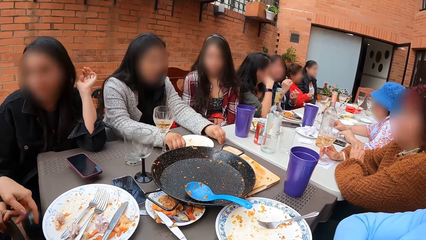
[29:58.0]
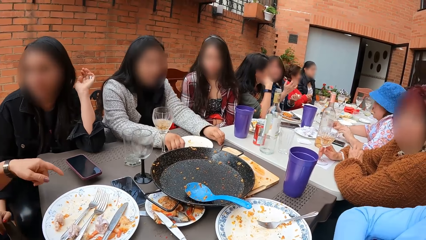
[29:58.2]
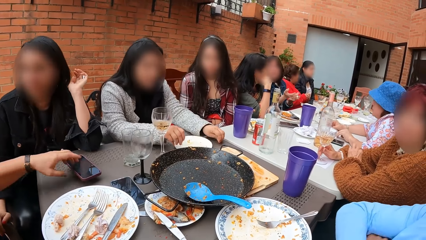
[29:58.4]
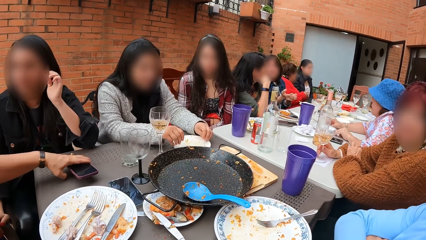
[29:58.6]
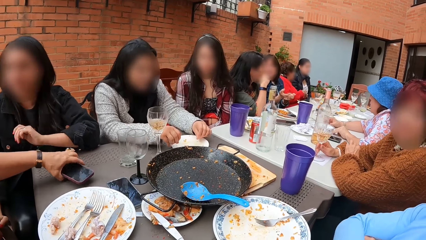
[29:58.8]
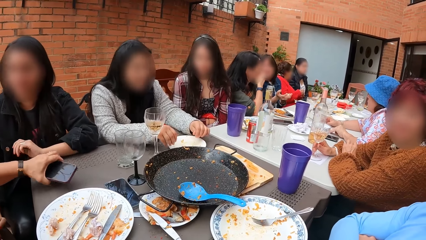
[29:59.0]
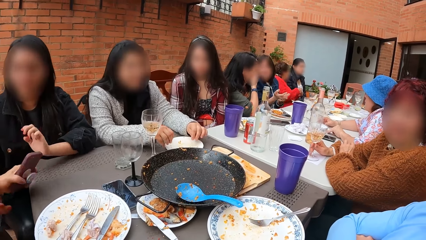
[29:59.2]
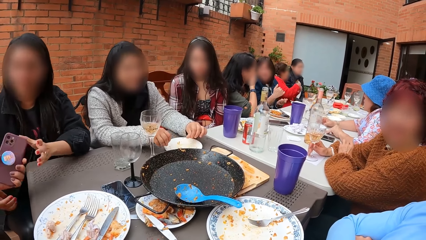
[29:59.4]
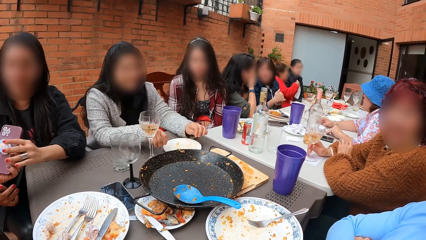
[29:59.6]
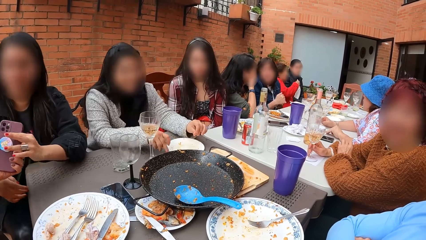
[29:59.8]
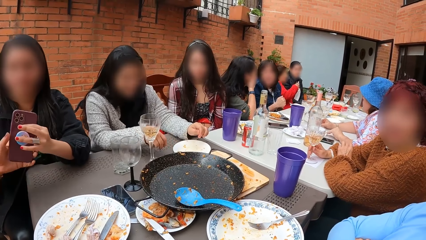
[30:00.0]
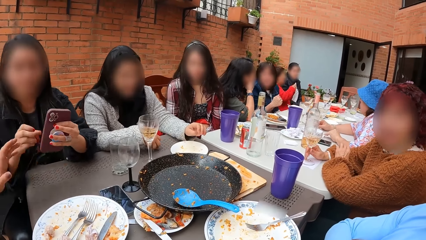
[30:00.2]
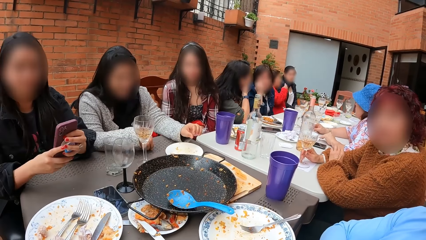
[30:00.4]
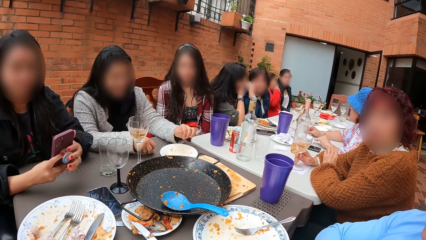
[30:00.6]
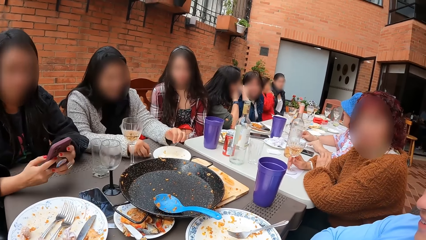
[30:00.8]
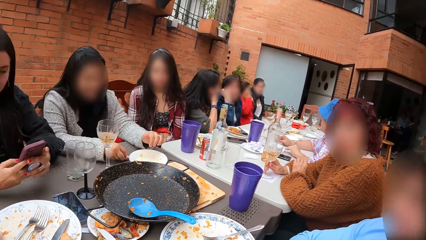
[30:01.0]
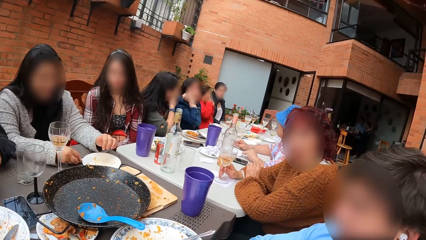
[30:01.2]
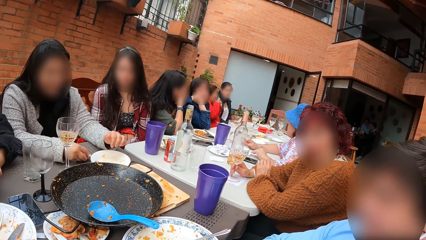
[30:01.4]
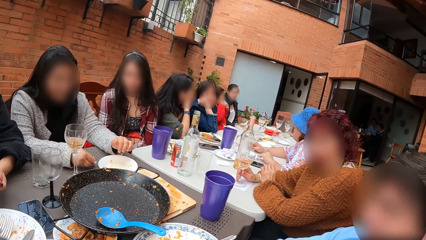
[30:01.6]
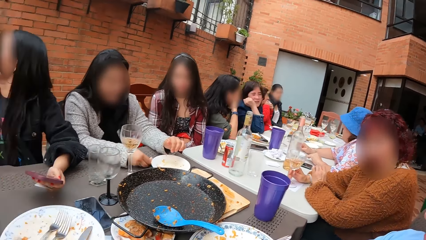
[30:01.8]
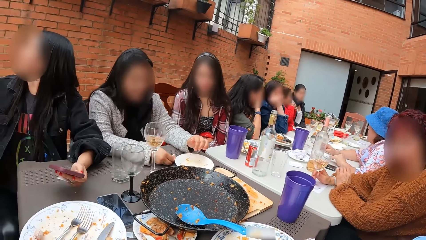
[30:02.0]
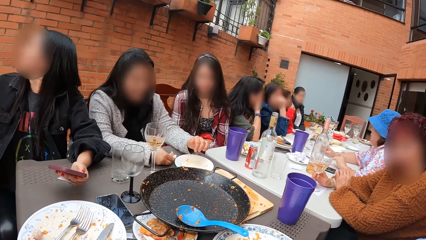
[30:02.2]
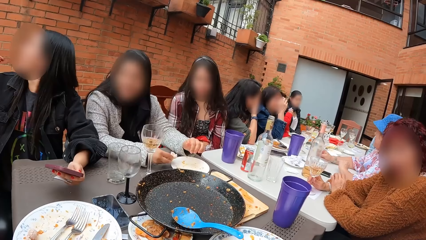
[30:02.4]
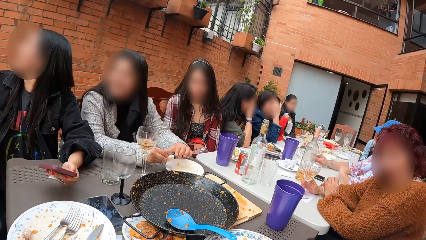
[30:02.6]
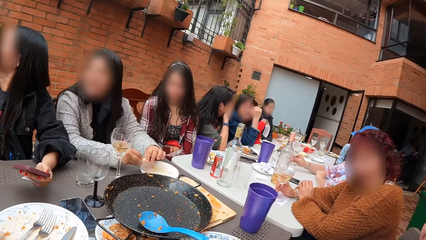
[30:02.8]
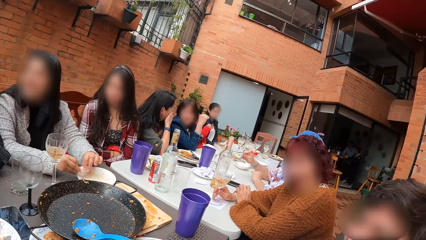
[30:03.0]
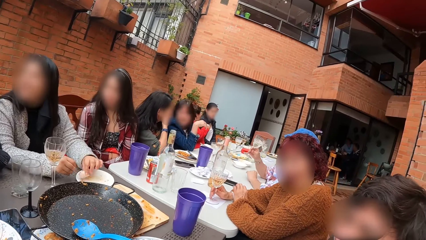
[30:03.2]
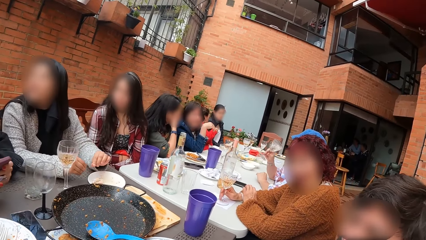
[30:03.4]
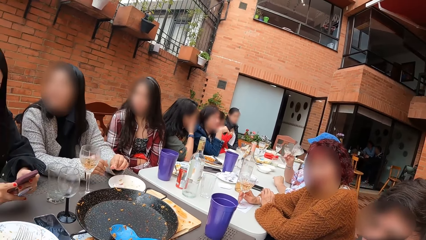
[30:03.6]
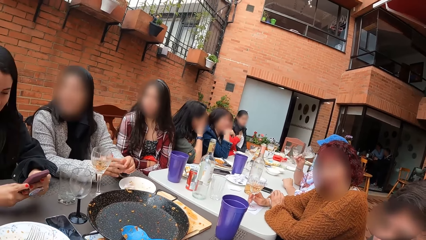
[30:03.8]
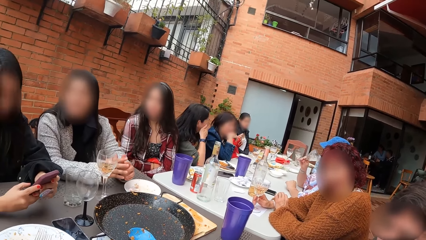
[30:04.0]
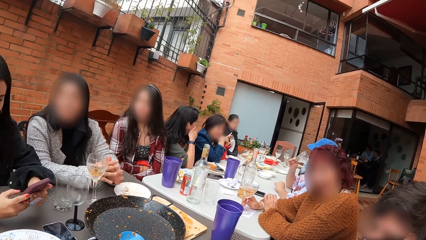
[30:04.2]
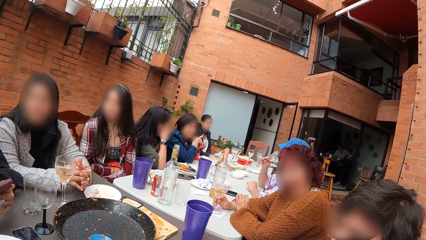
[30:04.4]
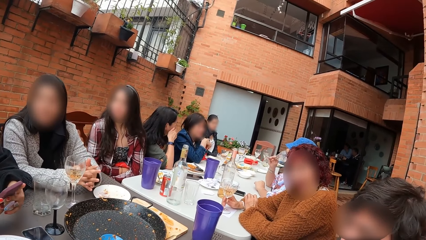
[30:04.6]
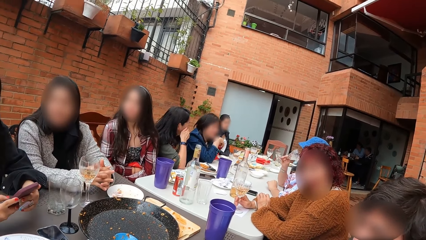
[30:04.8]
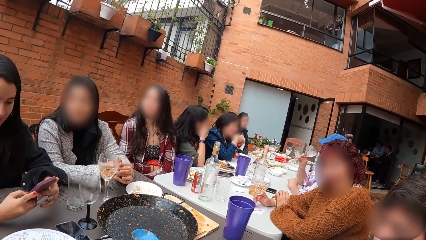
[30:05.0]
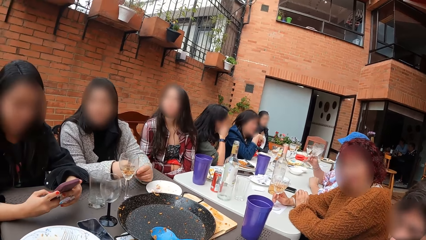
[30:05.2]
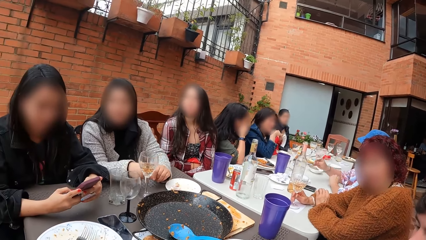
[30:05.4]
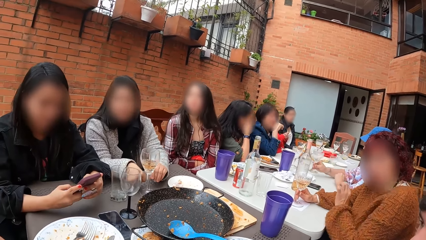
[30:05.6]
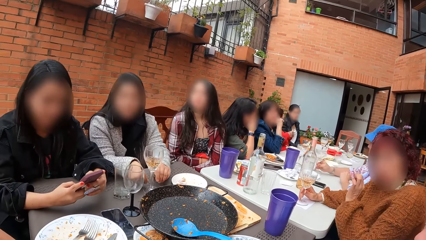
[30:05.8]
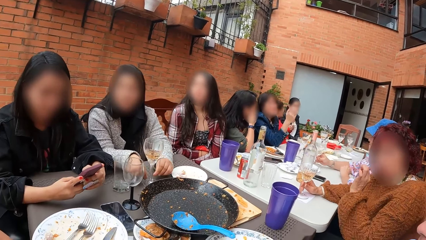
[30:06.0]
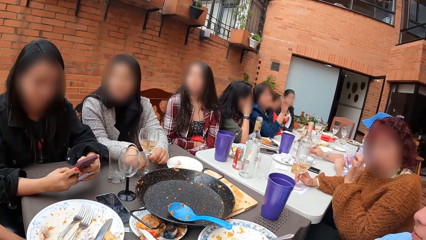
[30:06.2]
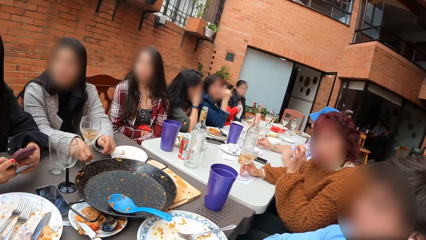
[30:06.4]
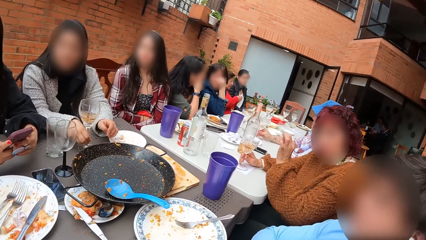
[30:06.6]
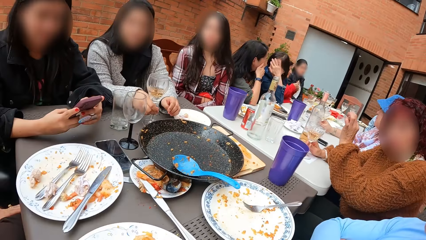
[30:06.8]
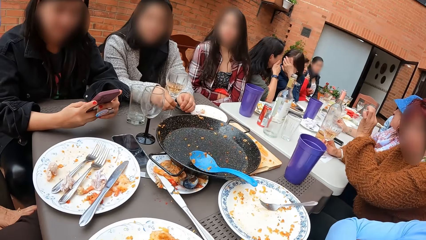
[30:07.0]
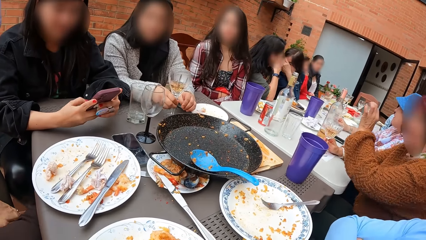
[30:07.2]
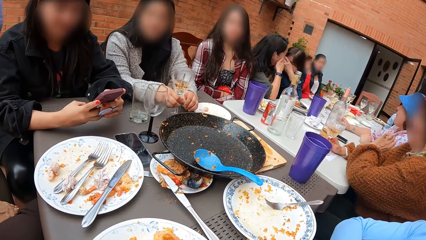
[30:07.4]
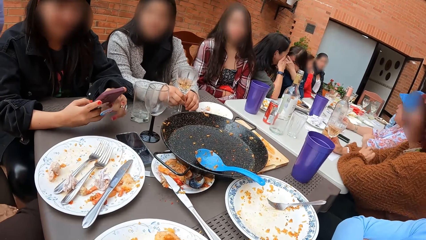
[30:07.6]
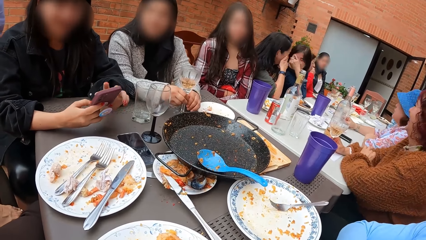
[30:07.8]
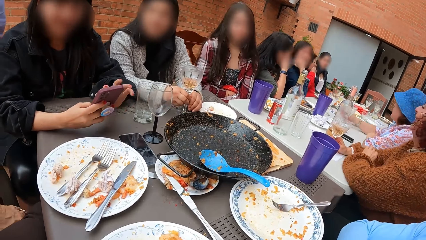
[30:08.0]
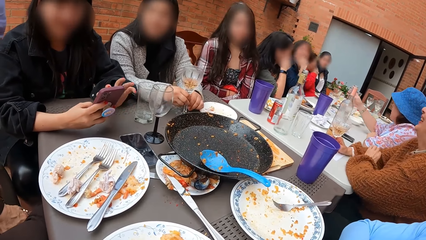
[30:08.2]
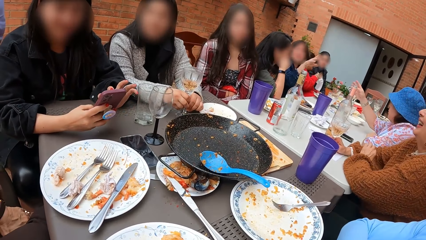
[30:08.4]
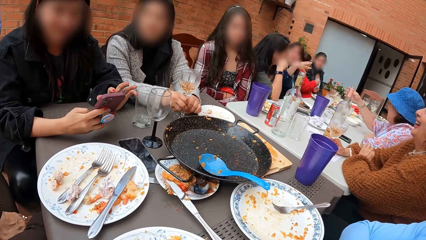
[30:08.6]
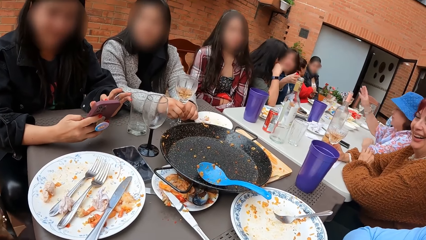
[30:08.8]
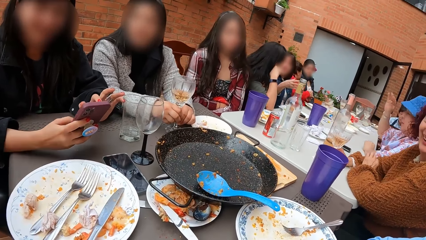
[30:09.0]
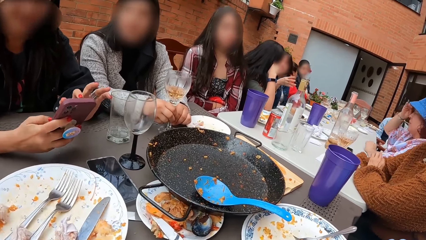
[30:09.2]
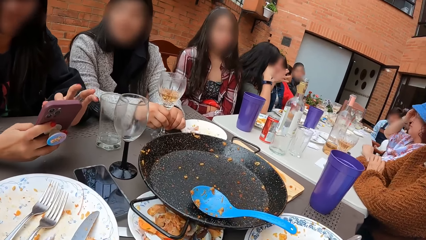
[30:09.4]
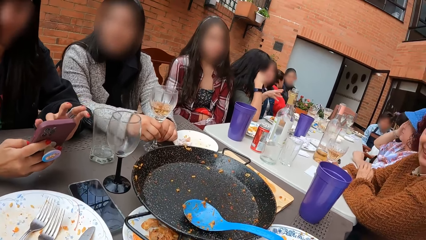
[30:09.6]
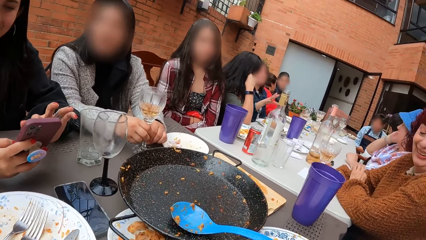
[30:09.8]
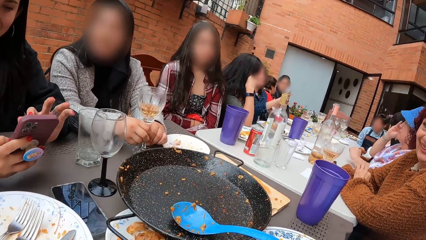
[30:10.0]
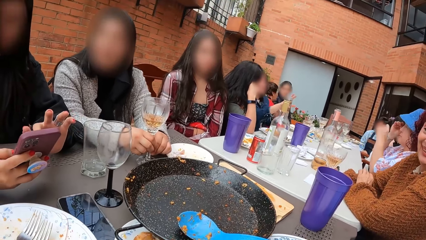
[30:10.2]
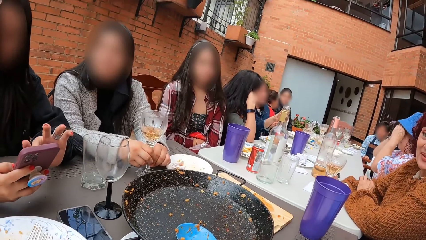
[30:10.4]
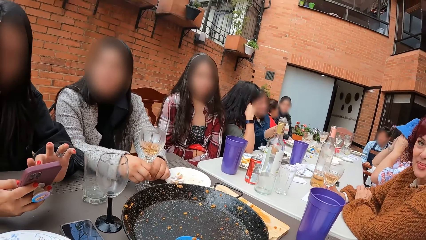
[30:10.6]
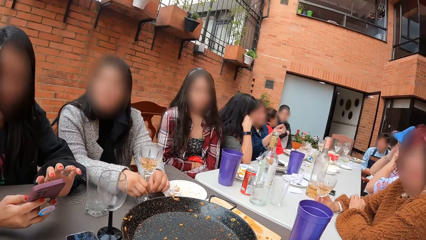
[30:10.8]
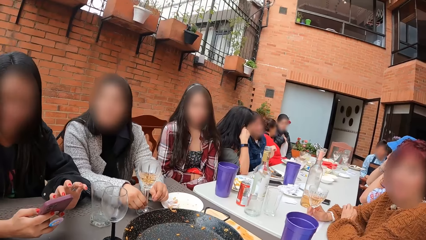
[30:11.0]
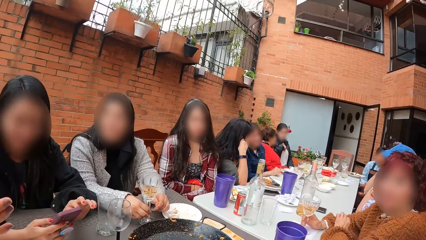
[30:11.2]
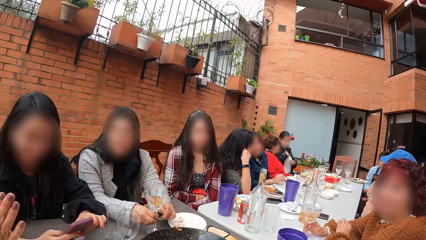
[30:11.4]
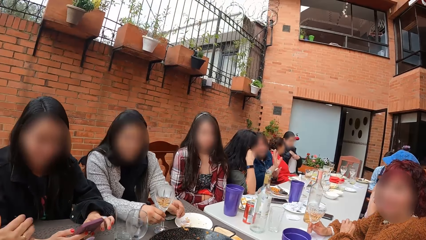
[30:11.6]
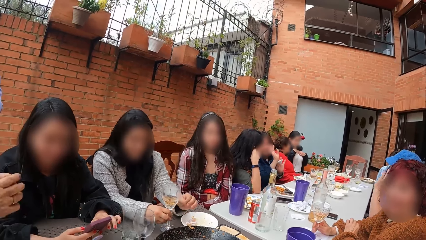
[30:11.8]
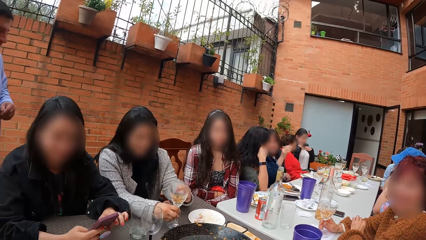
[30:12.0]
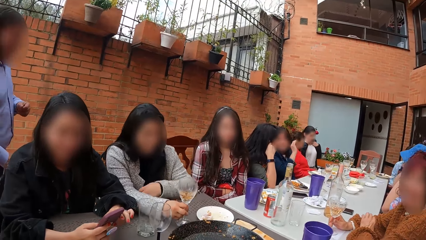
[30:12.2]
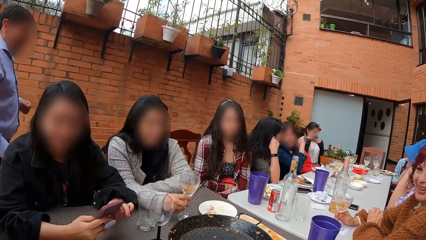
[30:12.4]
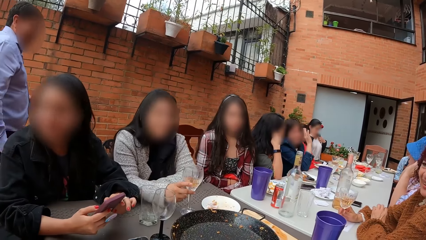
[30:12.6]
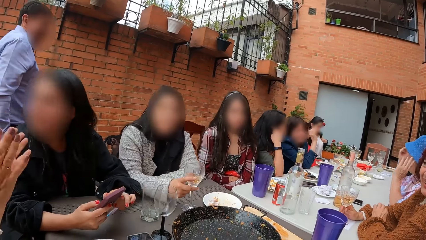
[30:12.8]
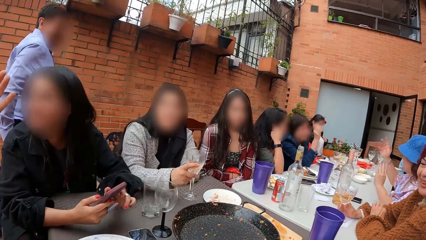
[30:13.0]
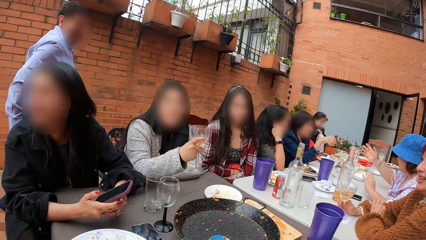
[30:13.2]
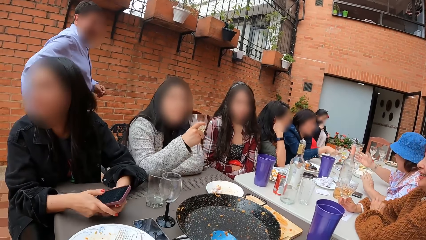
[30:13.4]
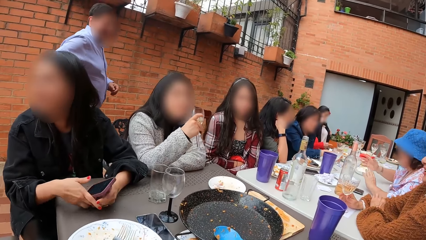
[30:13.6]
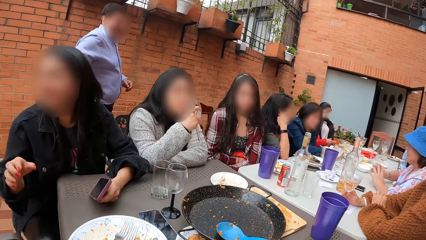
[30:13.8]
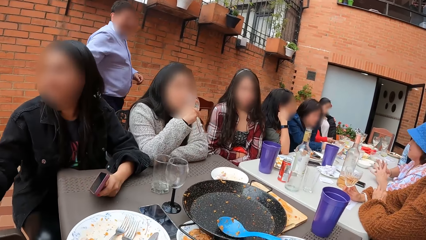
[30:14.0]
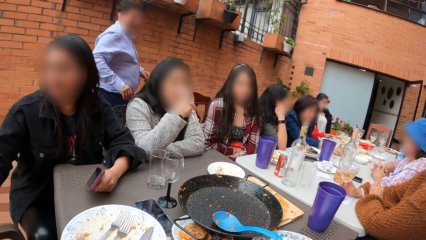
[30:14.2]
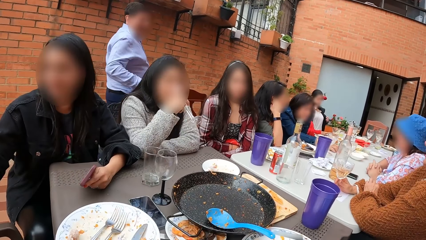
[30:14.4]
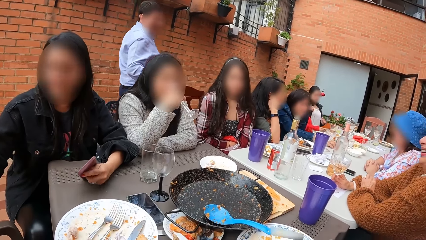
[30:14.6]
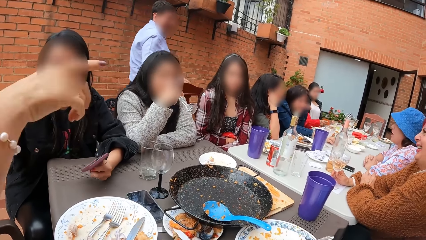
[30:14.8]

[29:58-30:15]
A woman takes the phone from the table with her left hand. Another woman takes the phone with her left hand from the first woman's left hand. A third woman moves the plate on the table with her right hand and takes a tissue paper from the table with her right hand. A fourth woman wipes her mouth with the tissue paper in both hands. The second woman holds the phone with both hands, operates the phone in her hands with both hands and holds the phone with her left hand. The camera wearer looks around. The third woman passes the tissue paper in her right hand to her left hand. A fifth woman takes the glass cup from the table with her right hand. The third woman drops the tissue paper in her left hand on the plate on the table. The second woman holds the phone with both hands. The fifth woman drinks from the glass cup in her right hand. The second woman operates the phone in her hands with both hands. The fifth woman places the glass cup in her right hand on the table. The third woman moves the glass cup on the table with her right hand and holds the glass cup on the table with both hands. The fifth woman fiddles with her hair with both hands. A sixth woman adjusts her shirt with both hands. The third woman holds the glass cup on the table with her right hand and takes the glass cup from the table with her right hand. A man walks to the chair at the table. The third woman drinks from the glass cup in her right hand. The fifth woman clasps her hands on the table. The second woman holds the phone with her left hand.
